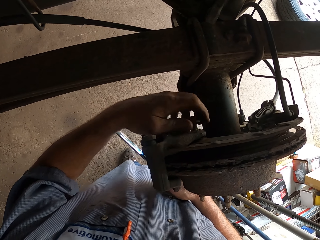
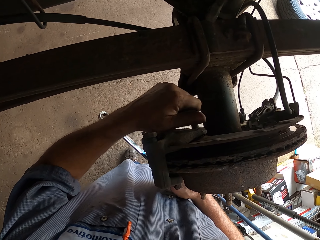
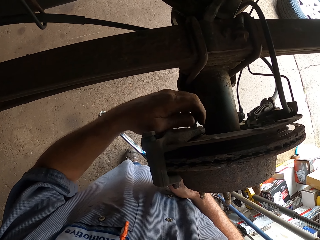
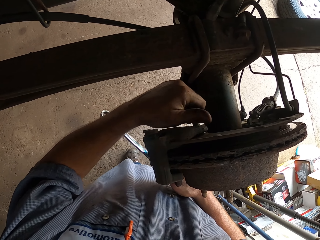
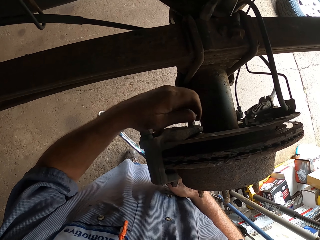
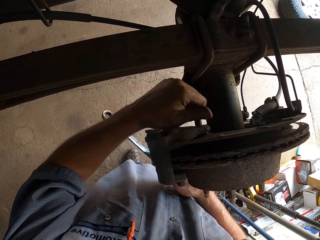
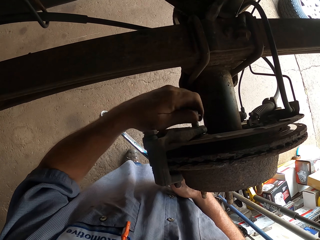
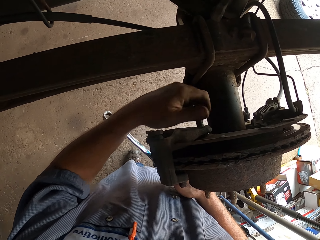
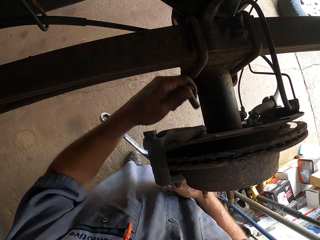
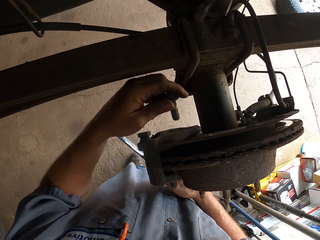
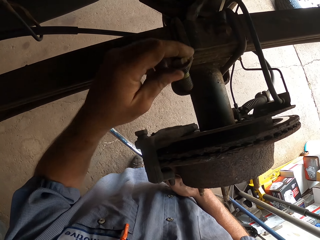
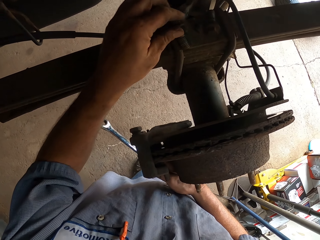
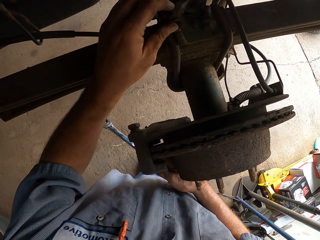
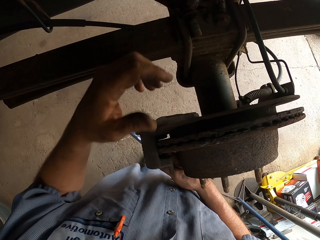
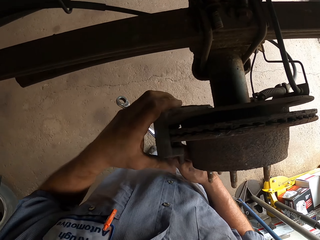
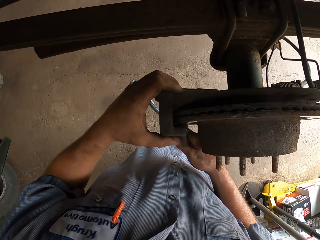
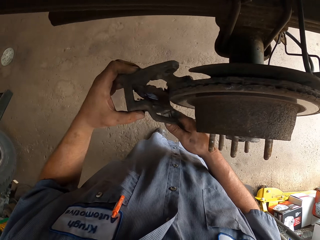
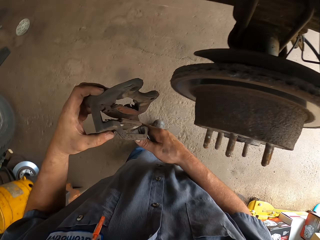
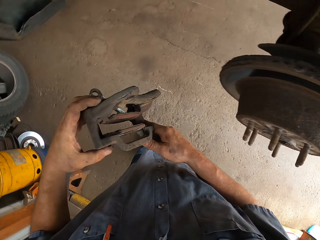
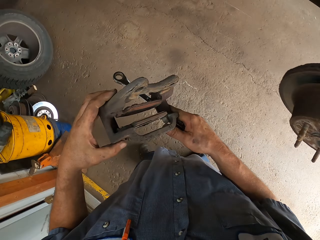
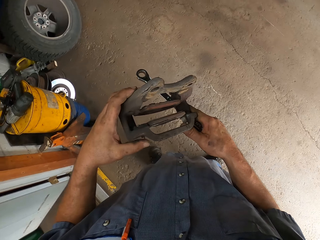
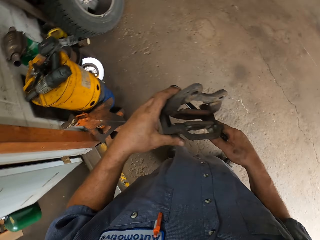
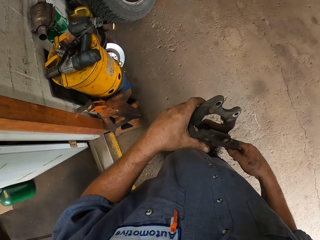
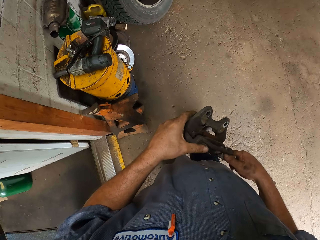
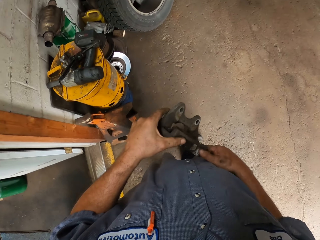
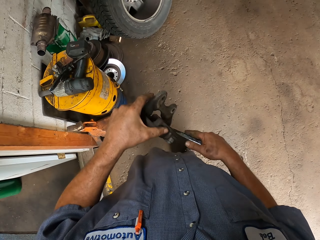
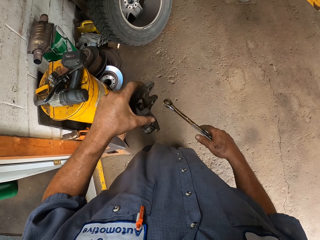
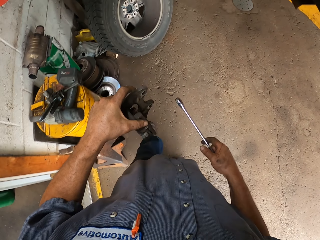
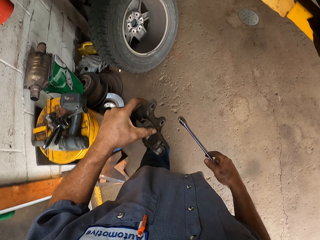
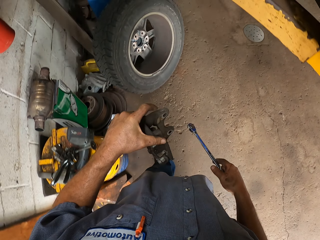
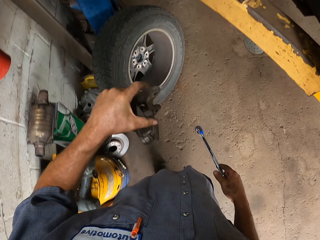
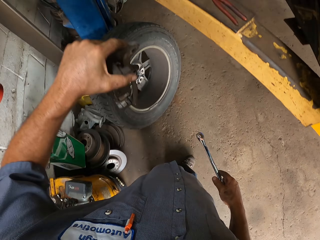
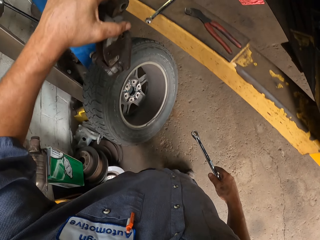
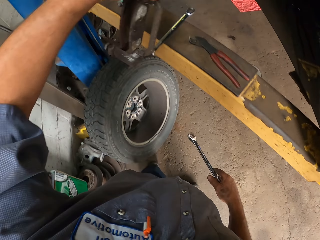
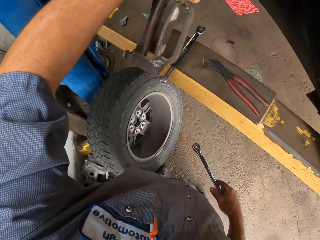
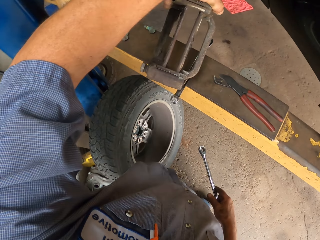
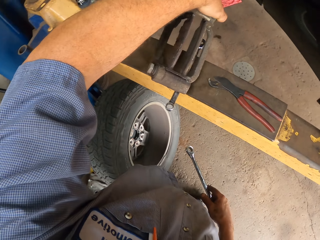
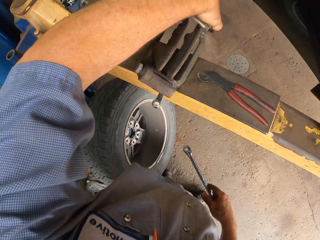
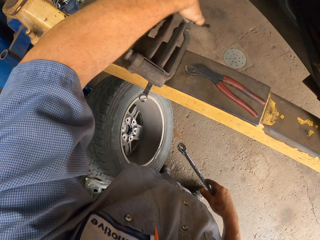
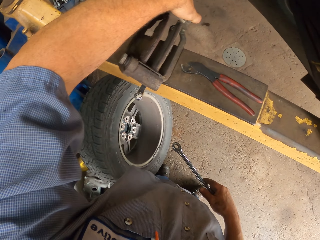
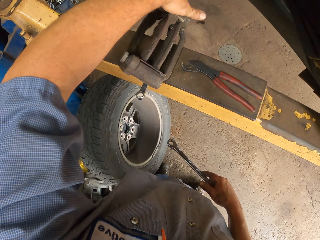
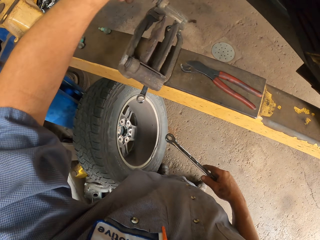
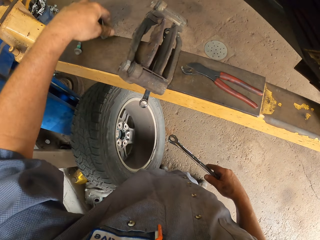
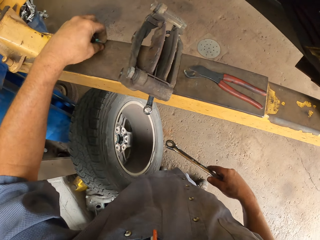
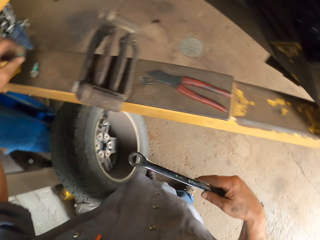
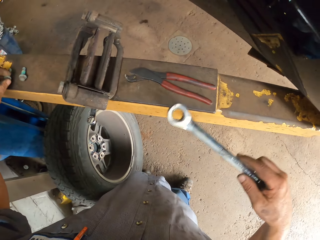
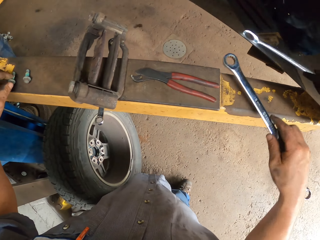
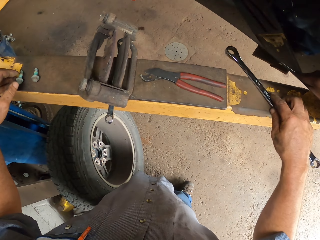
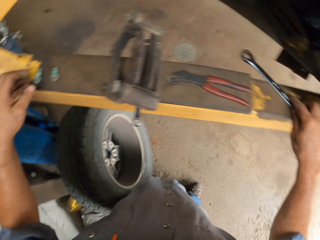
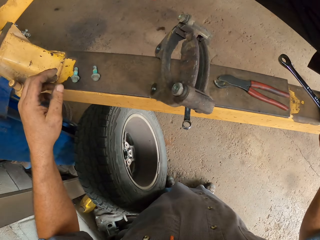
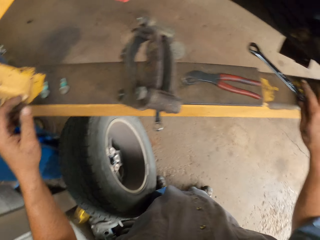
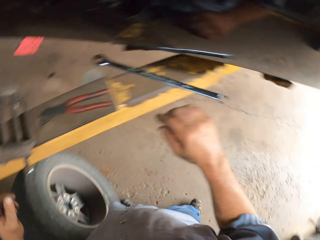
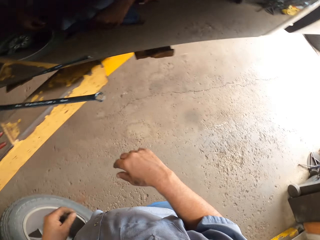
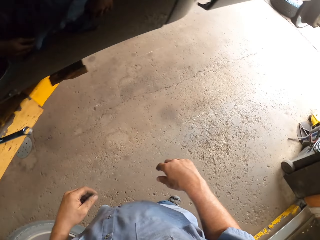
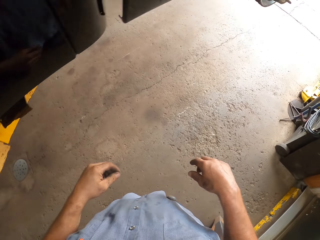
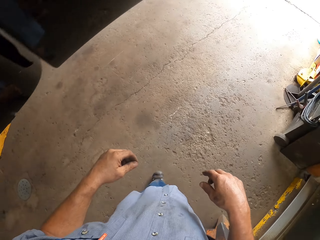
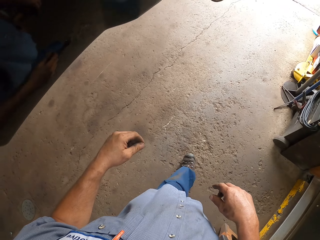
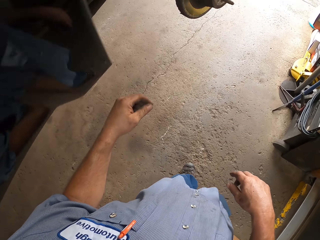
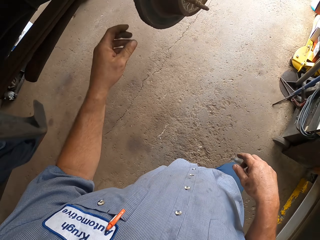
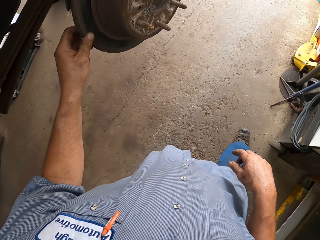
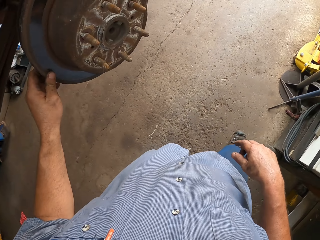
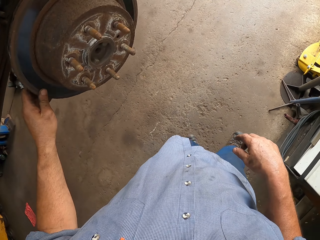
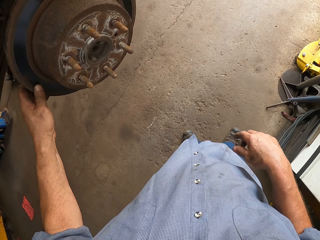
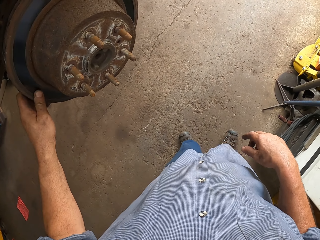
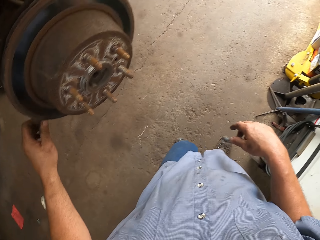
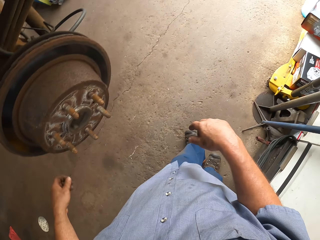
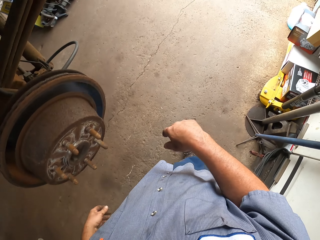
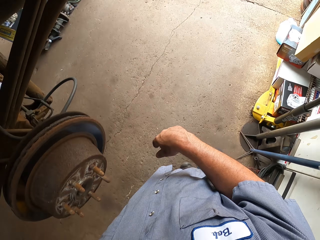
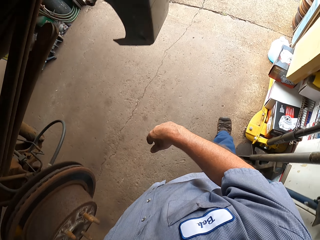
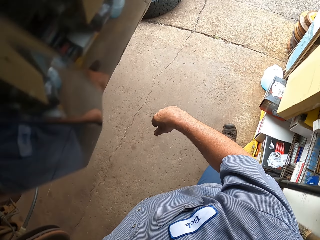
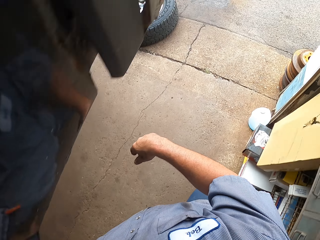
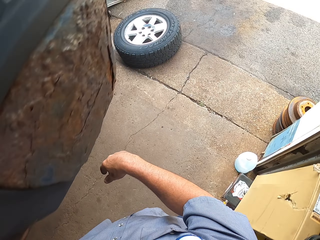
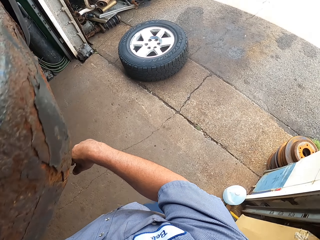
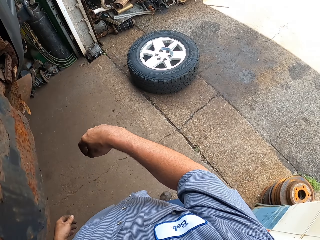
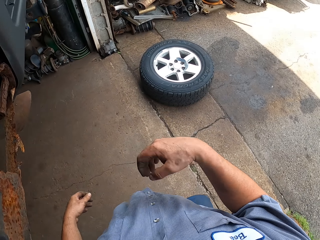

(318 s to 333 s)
The camera wearer lifts the bolt. They place the bolt on the car lifter. They remove the brake caliper. They remove the brake pad. They lift the brake pad. They lift the brake pad again. They put a ring spanner and the brake caliper aside. They place the brake pad on the car lifter. They move the left hand. They place the wrench on the car lifter. They move both hands. They move around the garage. They touch the wheel hub. They walk around.

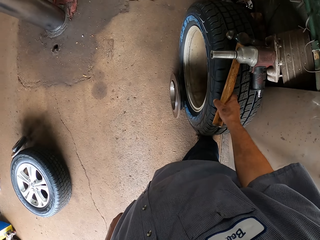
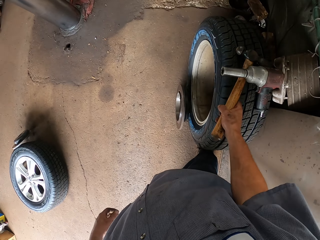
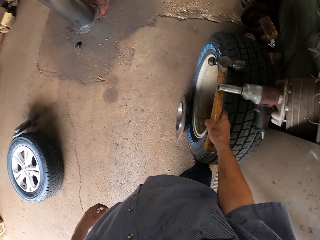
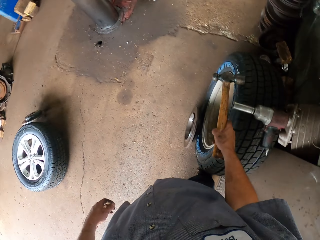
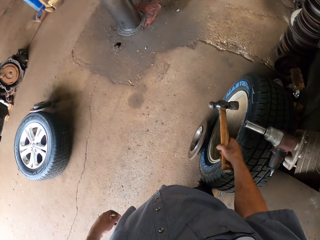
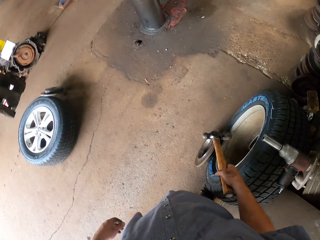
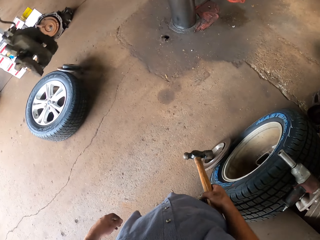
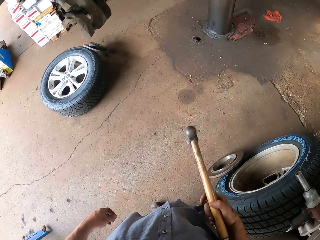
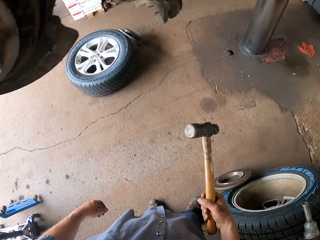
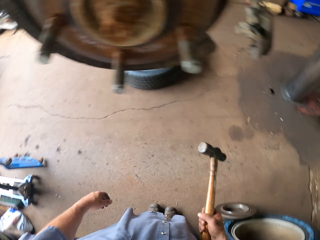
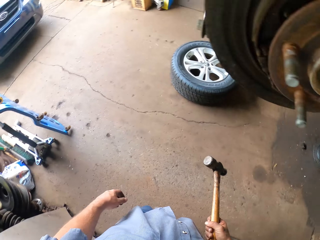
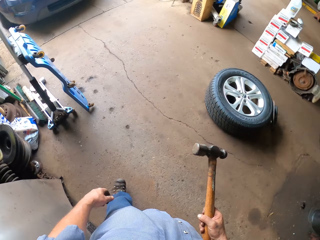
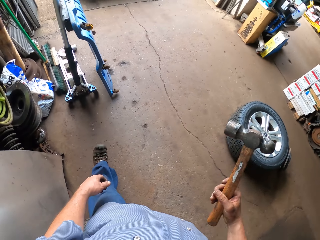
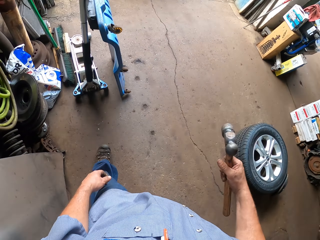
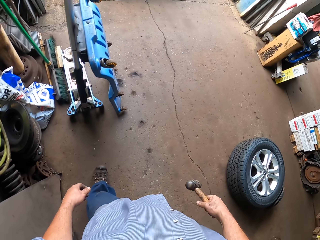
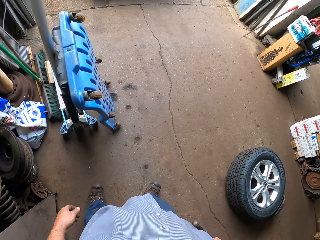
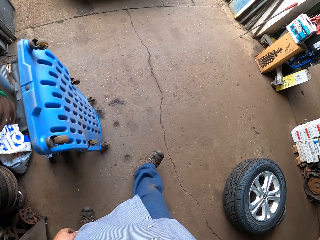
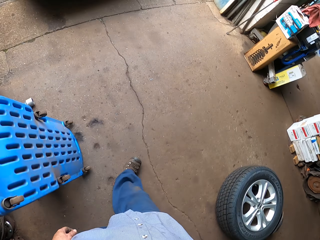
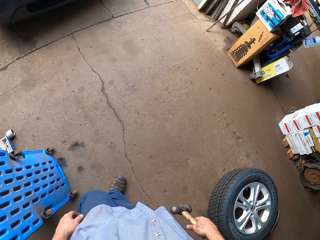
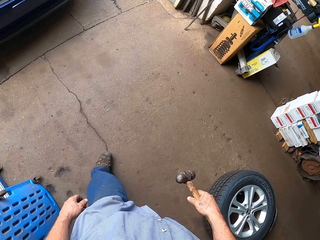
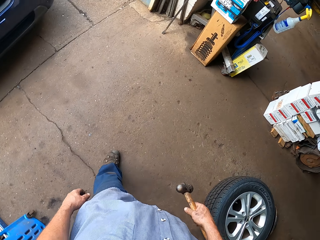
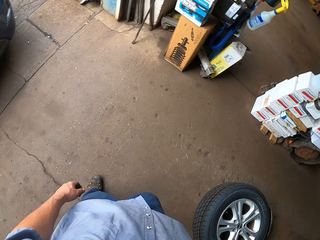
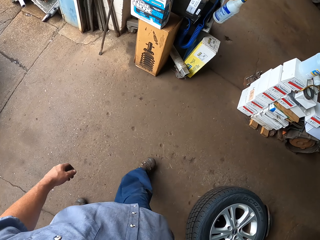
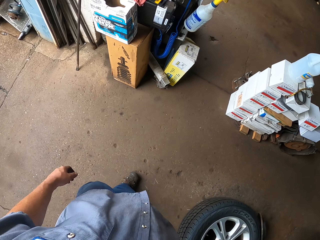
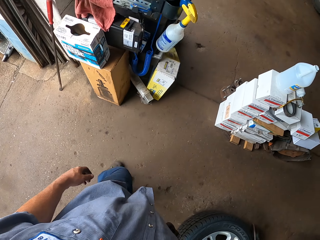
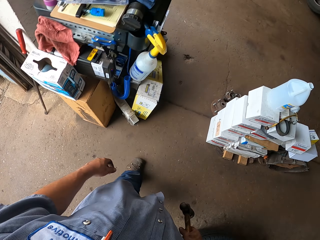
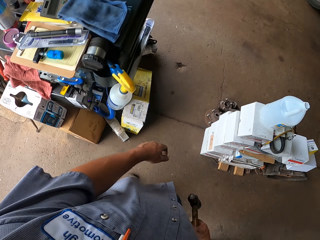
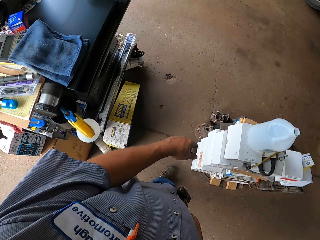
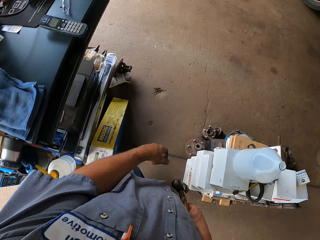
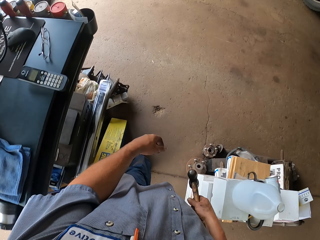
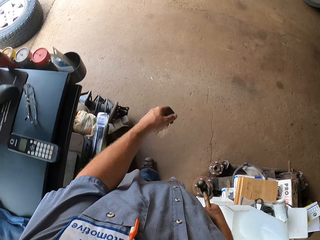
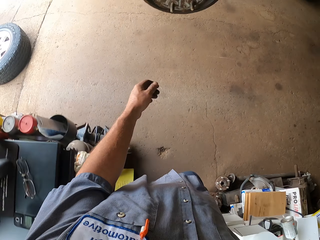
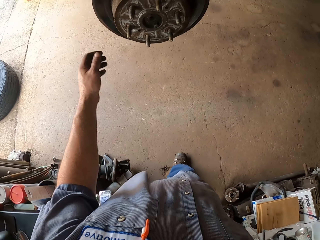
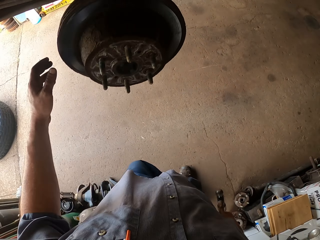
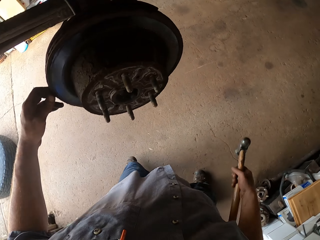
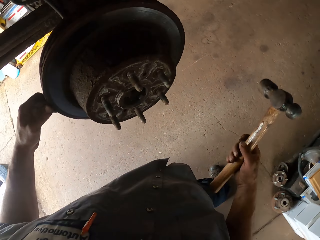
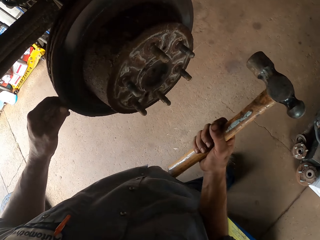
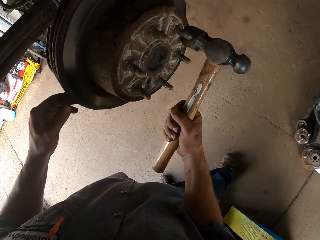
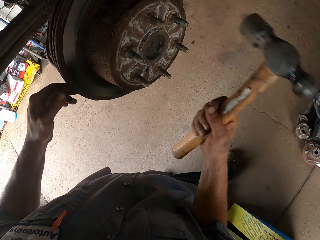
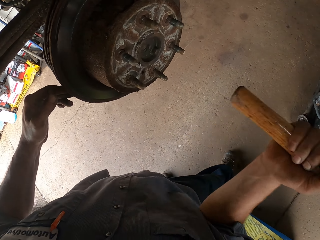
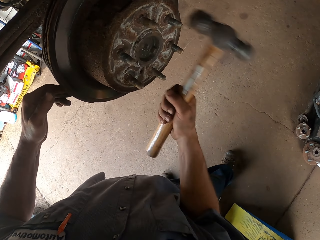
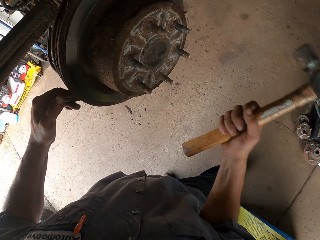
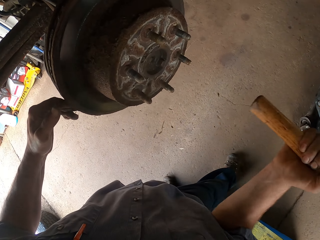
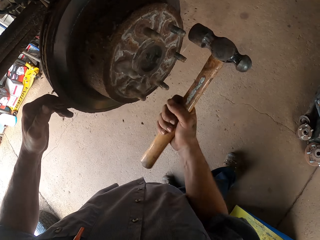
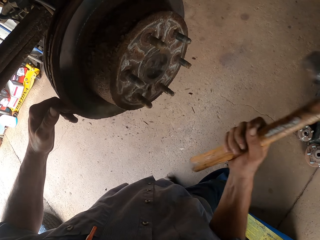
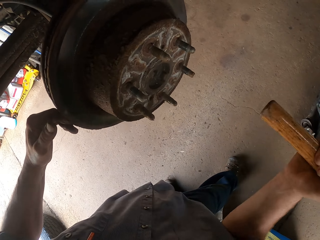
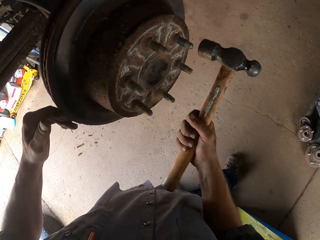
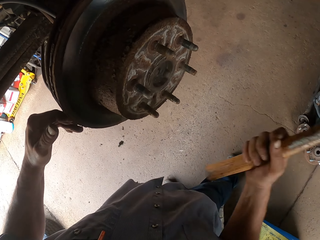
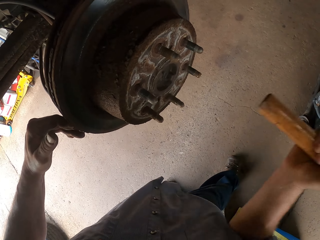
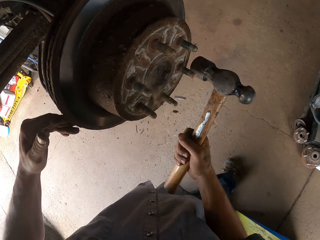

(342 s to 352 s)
The camera wearer picks up a hammer. They look around. They walk around. They lift the left hand. They lift the hammer. They hit the wheel hub or brake rotor with the hammer.
